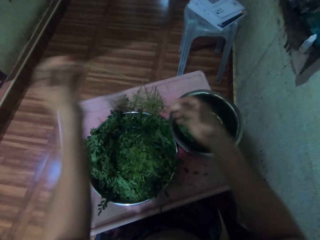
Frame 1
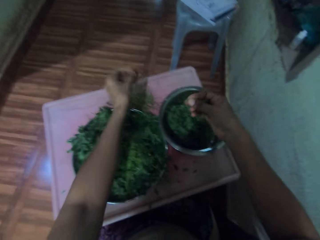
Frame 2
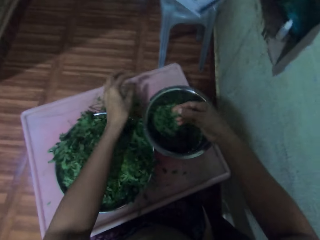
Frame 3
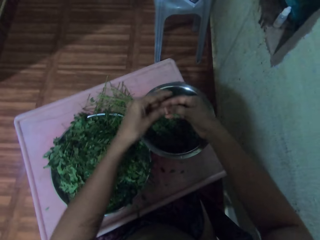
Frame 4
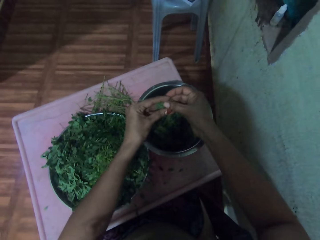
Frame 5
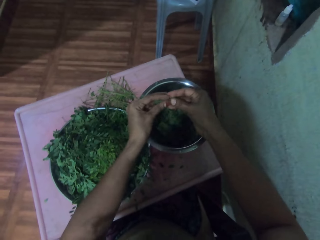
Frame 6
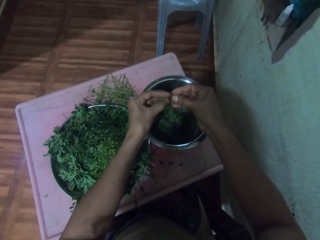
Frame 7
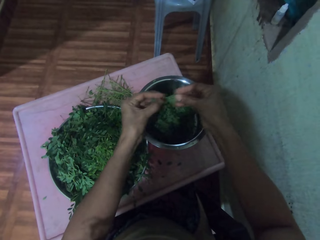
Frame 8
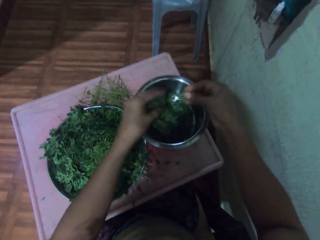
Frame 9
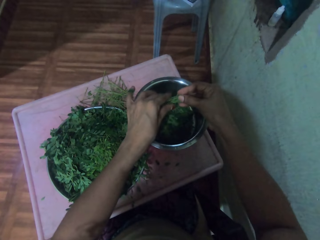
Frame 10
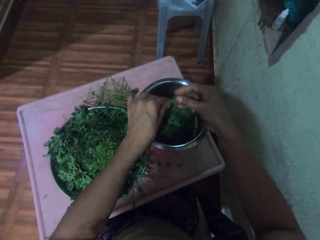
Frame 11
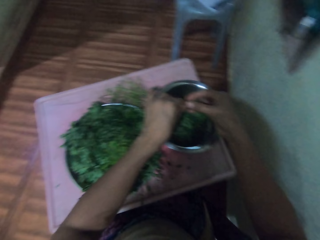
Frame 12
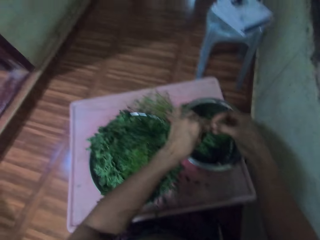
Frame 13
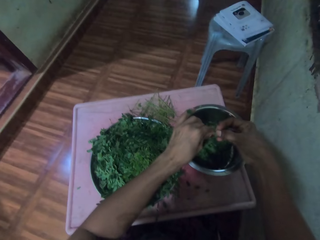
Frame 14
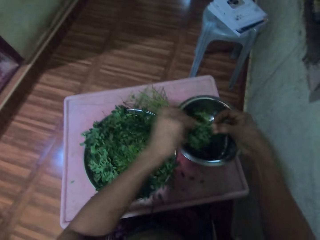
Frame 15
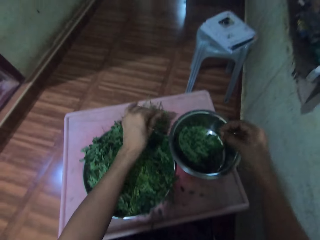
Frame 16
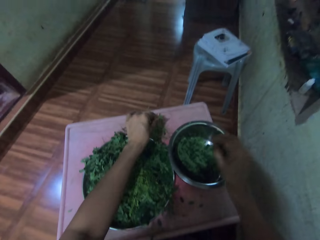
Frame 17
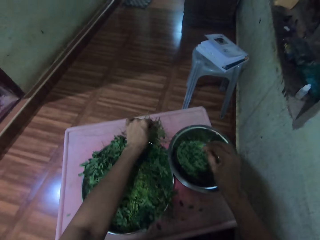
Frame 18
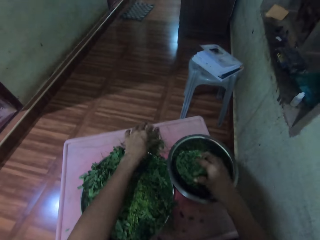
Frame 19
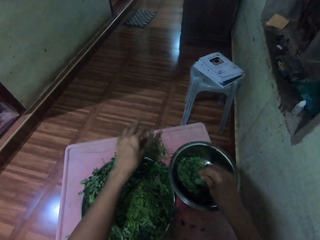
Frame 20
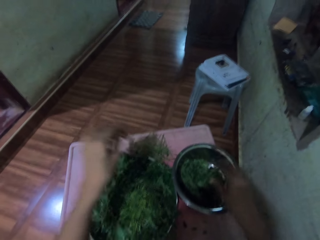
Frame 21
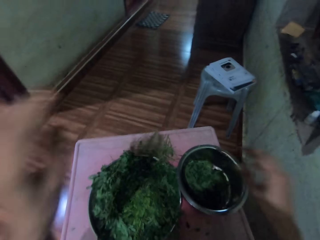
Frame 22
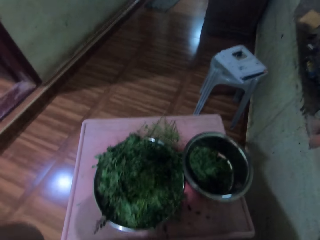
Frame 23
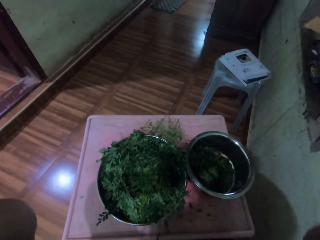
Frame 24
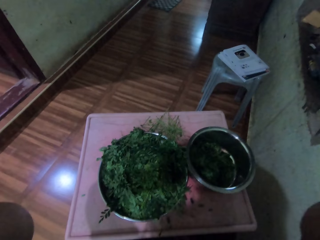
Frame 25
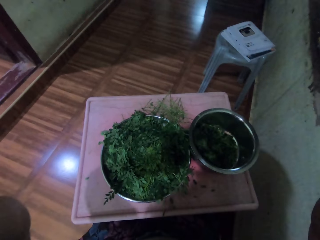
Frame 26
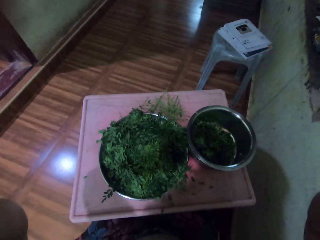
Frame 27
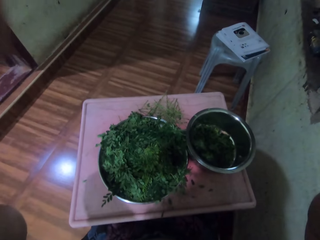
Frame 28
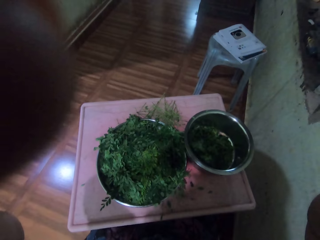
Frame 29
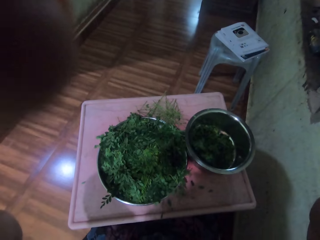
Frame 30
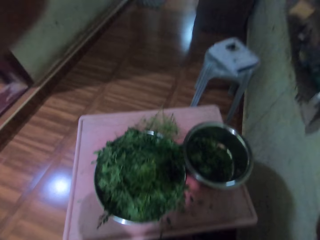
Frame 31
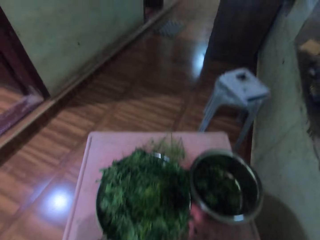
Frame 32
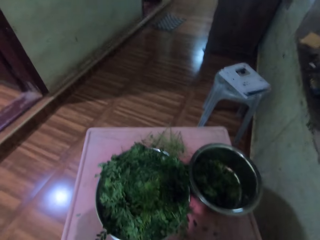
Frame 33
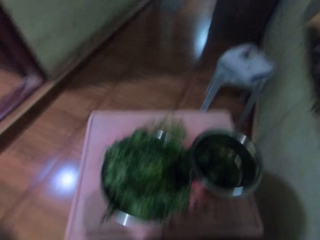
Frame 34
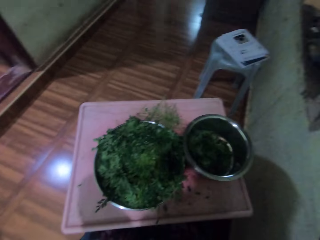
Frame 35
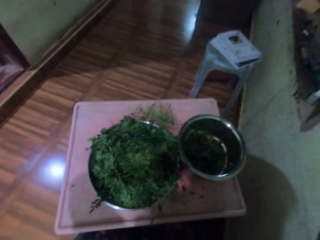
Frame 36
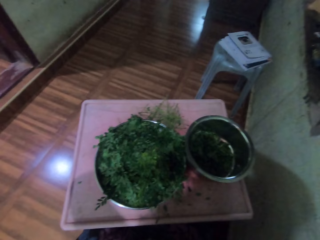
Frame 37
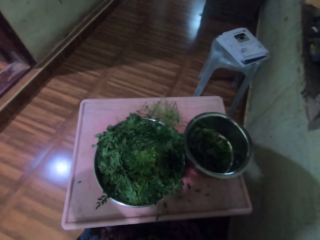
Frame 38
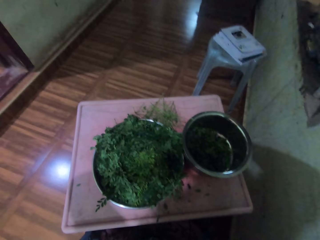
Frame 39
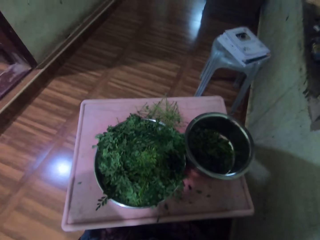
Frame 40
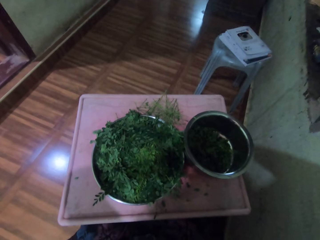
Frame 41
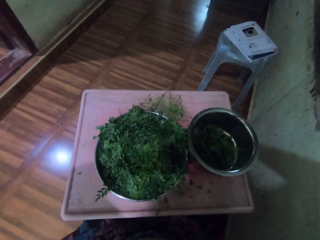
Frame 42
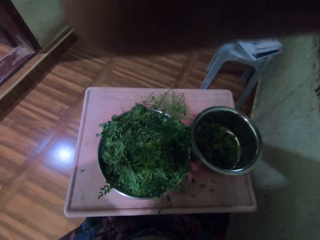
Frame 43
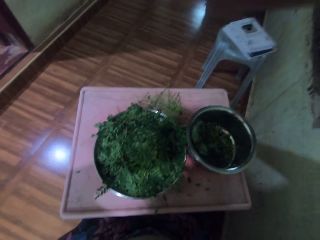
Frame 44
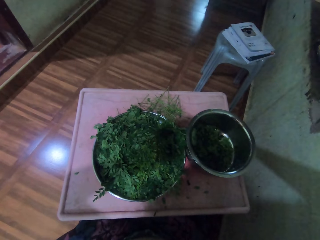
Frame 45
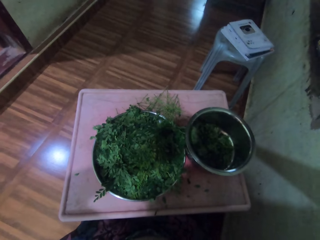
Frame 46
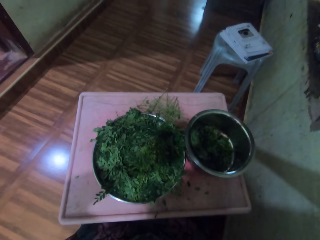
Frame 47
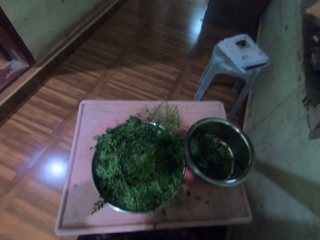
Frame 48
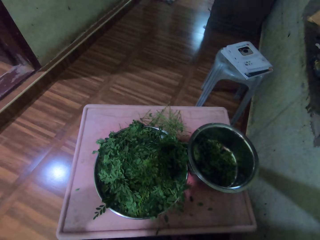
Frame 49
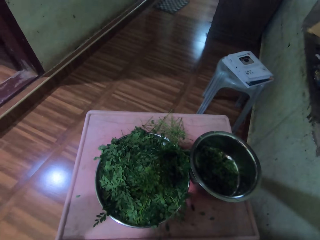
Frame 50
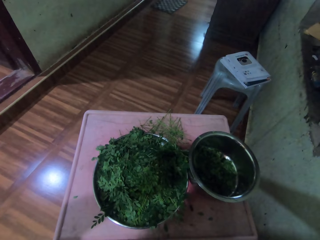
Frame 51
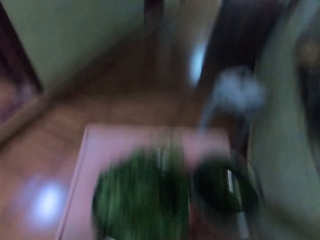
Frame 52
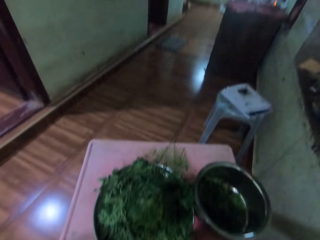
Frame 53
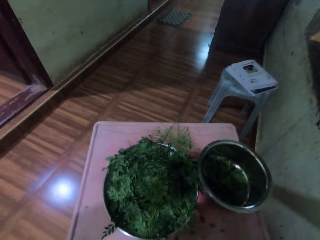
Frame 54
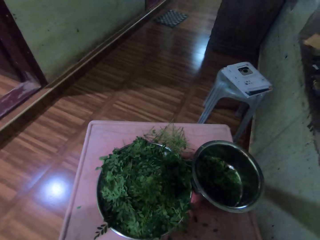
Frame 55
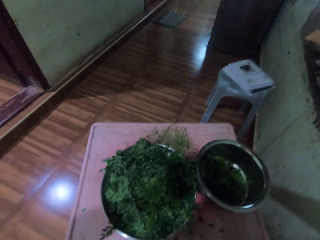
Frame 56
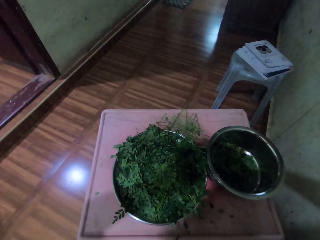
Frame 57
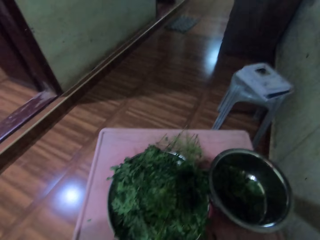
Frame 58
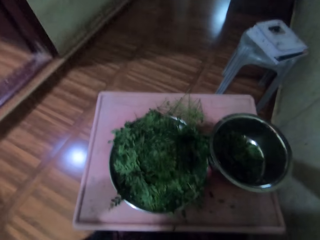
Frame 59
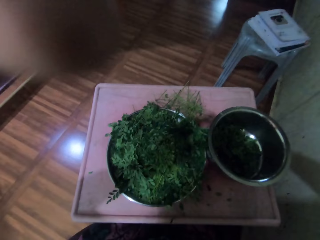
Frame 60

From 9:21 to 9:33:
The camera wearer prunes leaves from the stem and places the stem on the table. They destem the vegetable, put the leaves in a bowl, and drop the stem on the table. They adjust the camera.

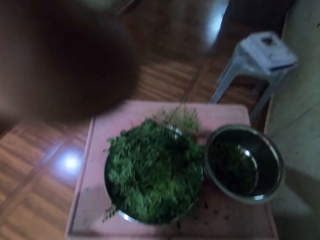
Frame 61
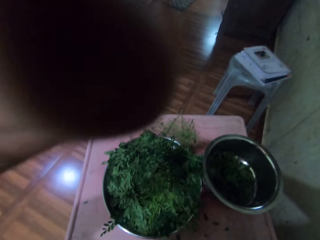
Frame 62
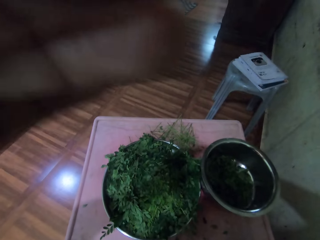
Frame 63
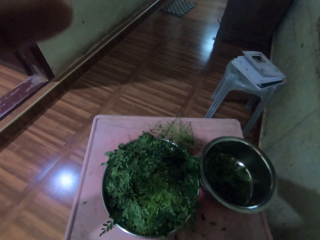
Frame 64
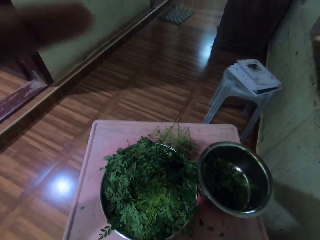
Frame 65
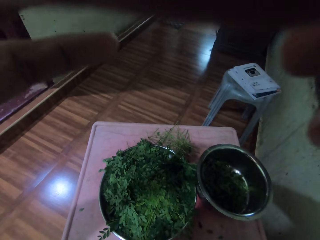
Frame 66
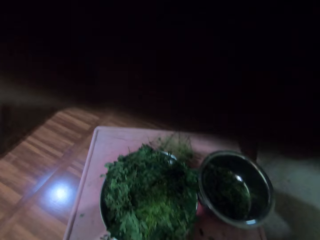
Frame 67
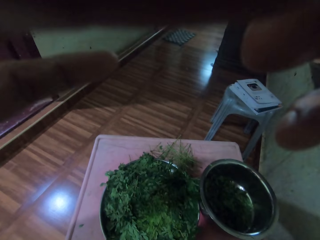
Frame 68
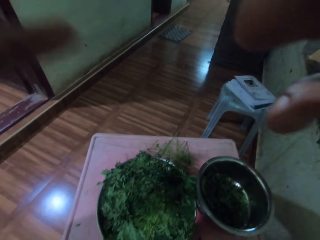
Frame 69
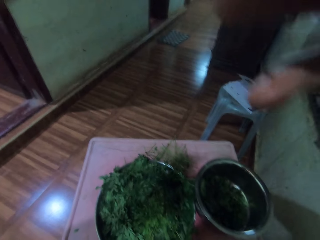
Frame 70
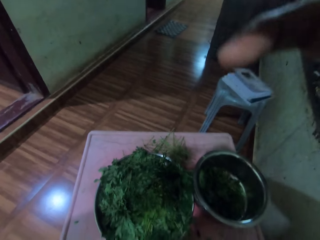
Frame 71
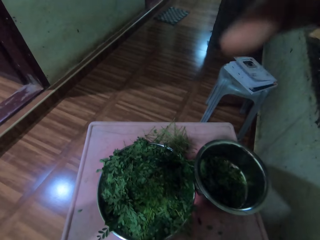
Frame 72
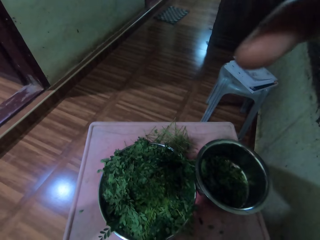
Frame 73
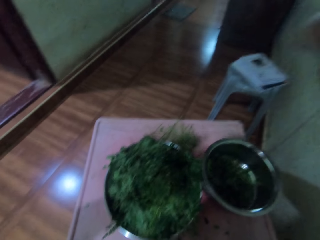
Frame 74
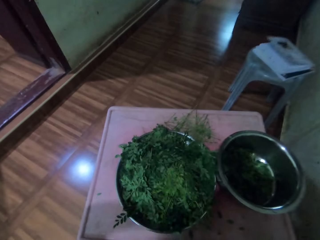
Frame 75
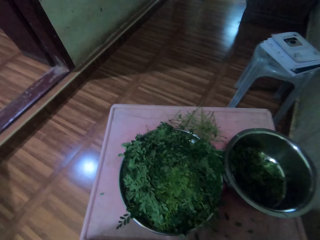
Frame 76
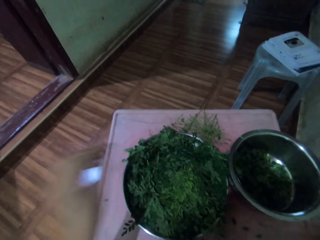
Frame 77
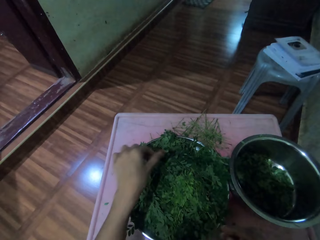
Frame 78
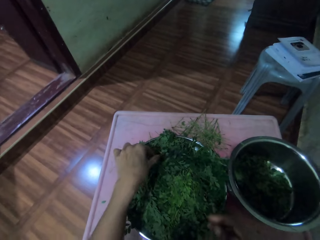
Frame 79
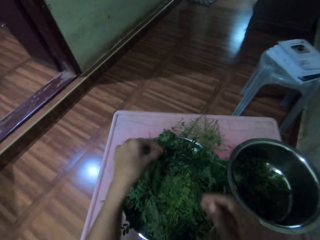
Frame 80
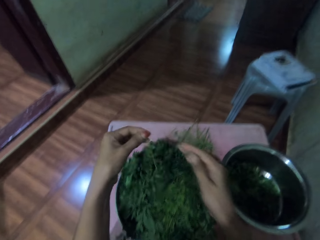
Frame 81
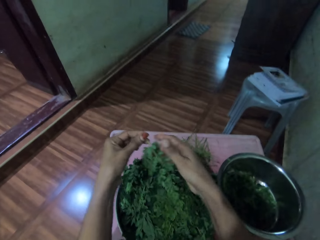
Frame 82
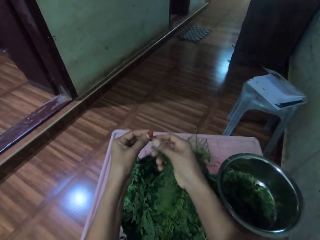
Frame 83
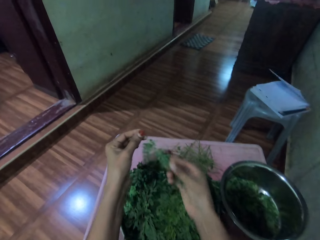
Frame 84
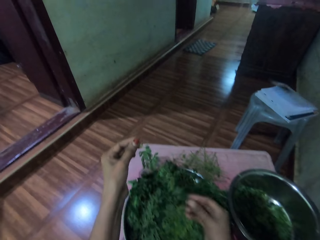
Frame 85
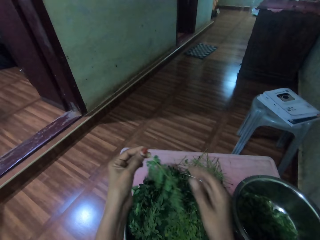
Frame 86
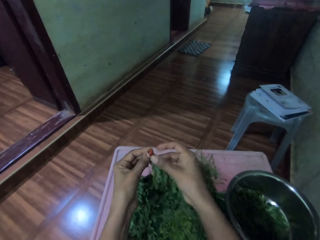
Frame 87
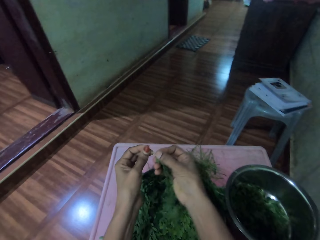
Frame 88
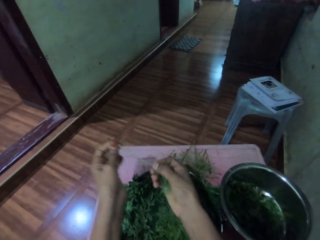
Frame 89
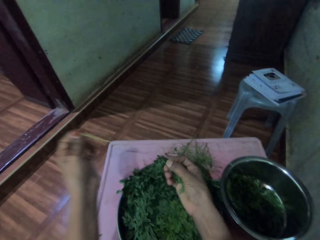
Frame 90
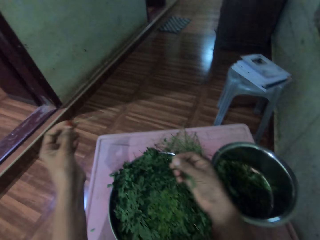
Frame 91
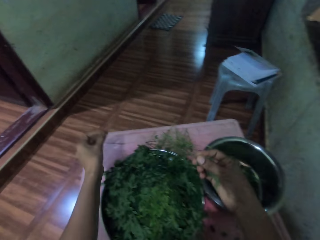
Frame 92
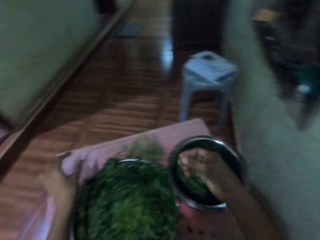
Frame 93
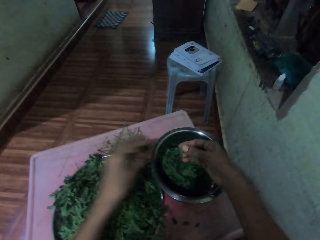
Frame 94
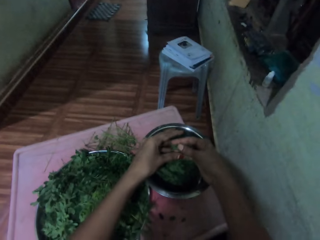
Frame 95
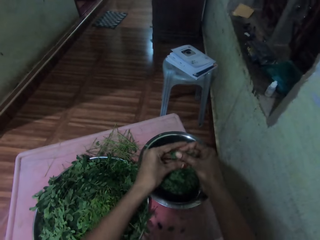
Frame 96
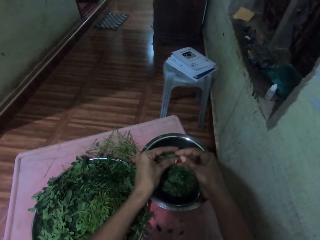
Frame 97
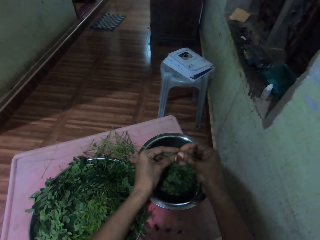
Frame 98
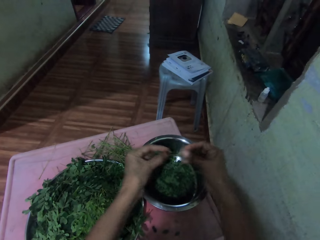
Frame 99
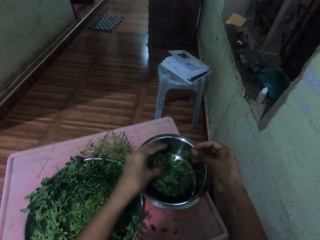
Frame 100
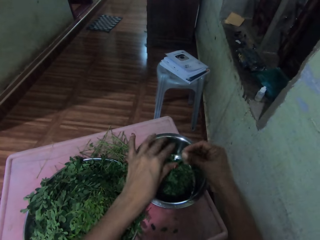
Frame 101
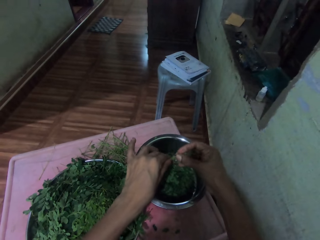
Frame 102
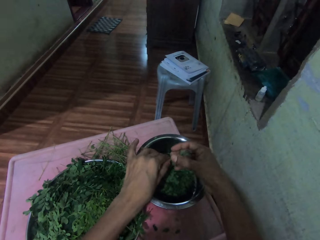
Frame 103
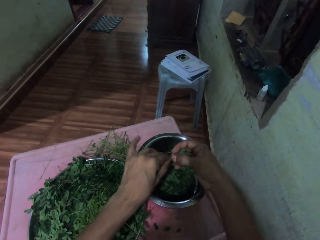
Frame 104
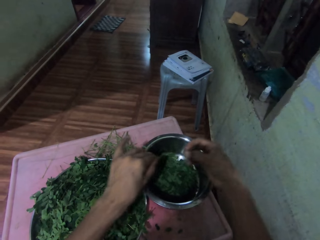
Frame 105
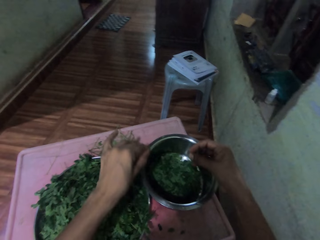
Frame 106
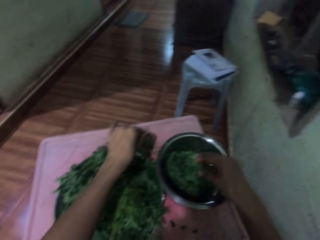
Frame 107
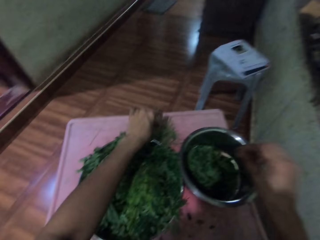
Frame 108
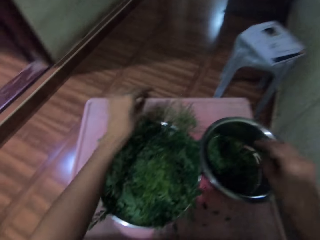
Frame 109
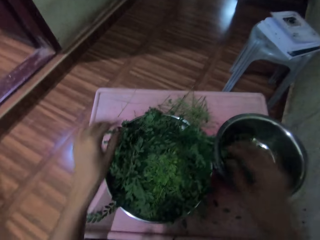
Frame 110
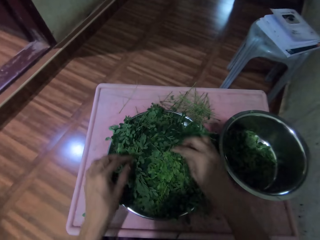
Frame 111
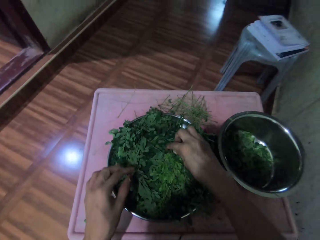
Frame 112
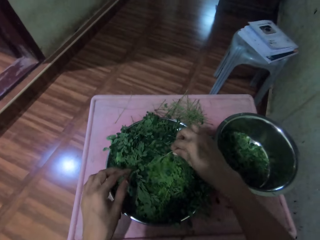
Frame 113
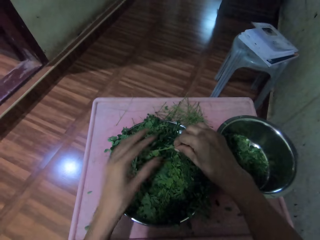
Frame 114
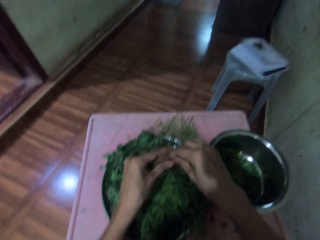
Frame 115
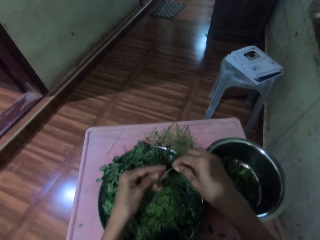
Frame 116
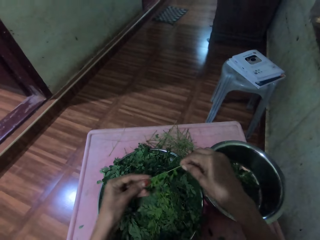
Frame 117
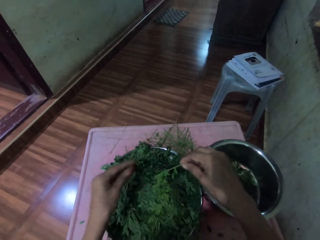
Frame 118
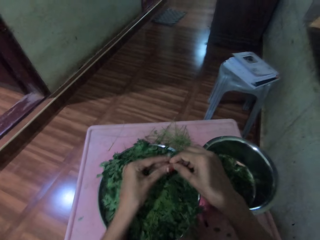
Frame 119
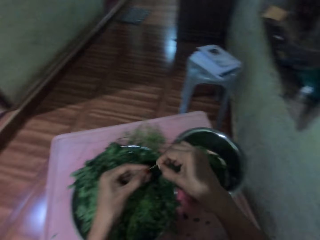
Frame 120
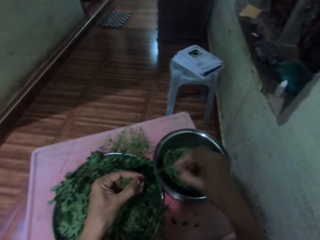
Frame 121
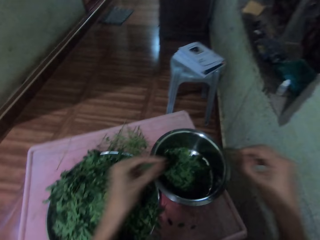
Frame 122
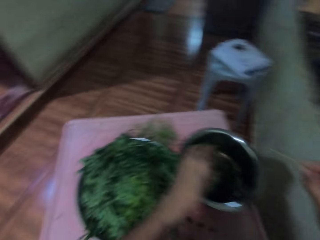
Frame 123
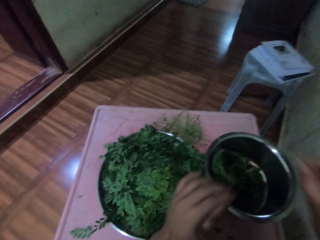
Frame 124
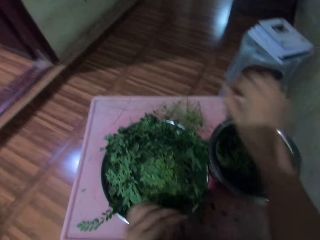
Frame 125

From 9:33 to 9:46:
The camera wearer picks a vegetable stem, picks a bunch of leaves in a bowl, and moves their hand along the vegetable stem. They prune leaves from the stem and place the stem on the table. They drop the vegetable in a pan. They drop the stem on the table and put the leaves in the bowl. They pick a bunch of leaves in the bowl, pick a vegetable stem, and move their hand along the vegetable stem. They prune leaves from the stem and drop the vegetable in the pan.
